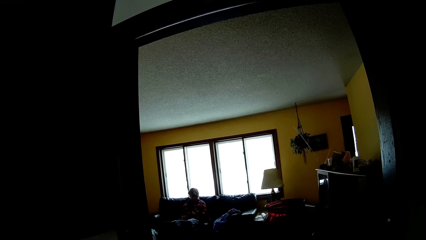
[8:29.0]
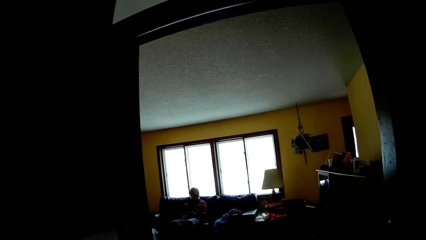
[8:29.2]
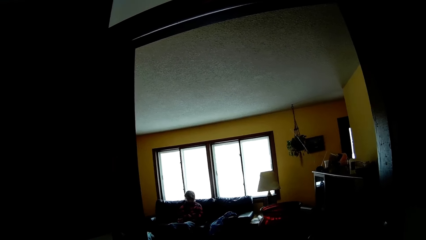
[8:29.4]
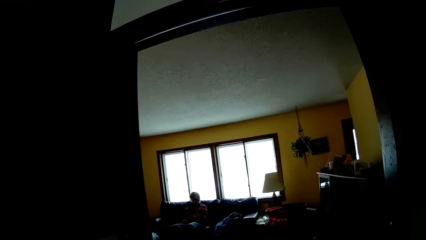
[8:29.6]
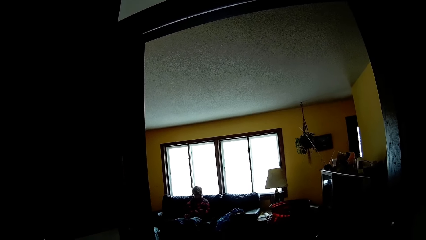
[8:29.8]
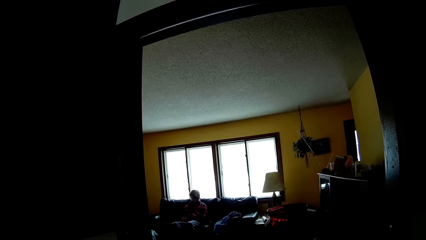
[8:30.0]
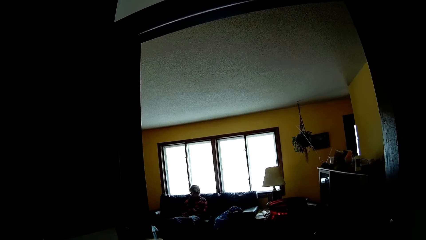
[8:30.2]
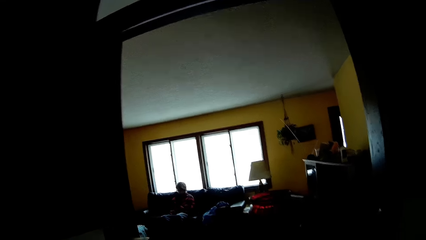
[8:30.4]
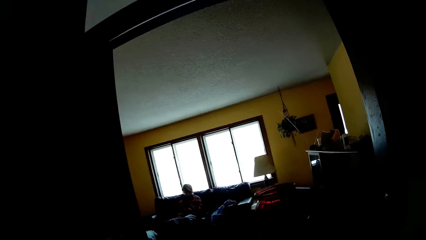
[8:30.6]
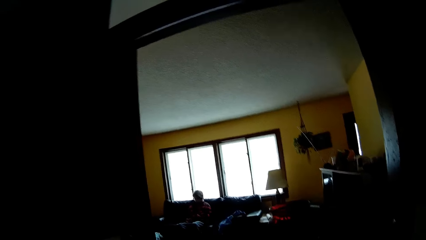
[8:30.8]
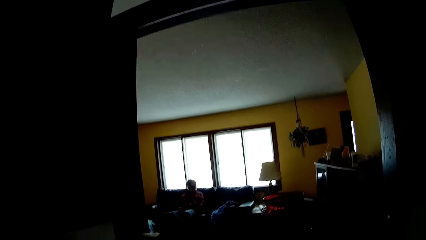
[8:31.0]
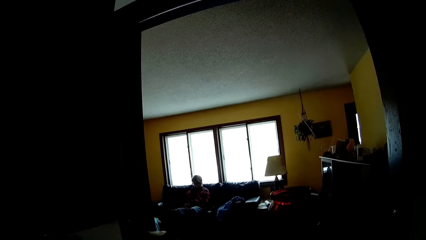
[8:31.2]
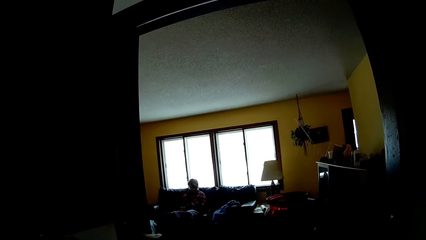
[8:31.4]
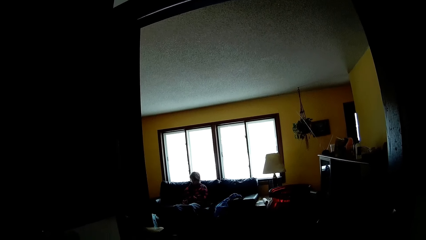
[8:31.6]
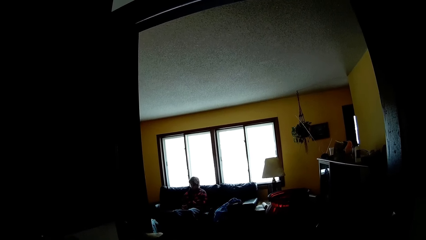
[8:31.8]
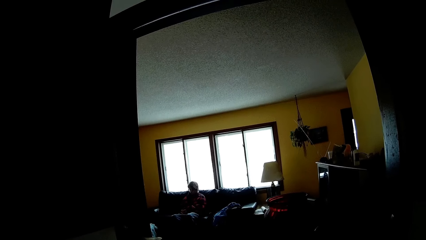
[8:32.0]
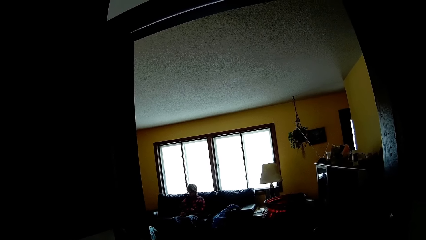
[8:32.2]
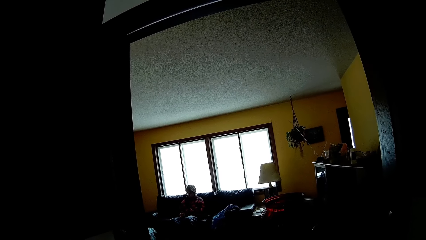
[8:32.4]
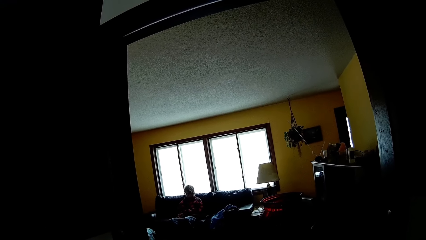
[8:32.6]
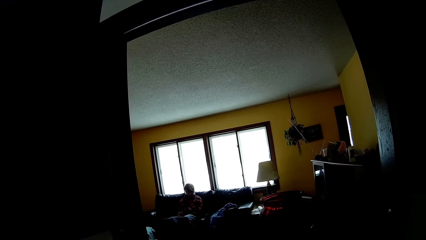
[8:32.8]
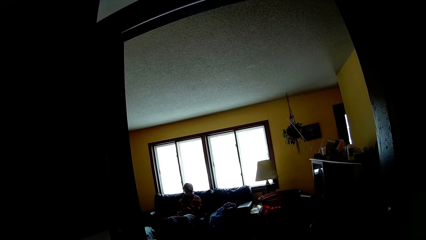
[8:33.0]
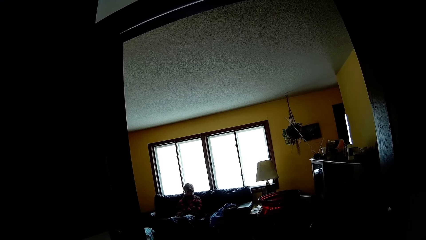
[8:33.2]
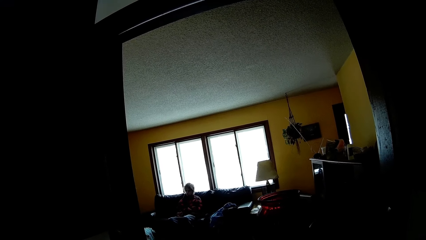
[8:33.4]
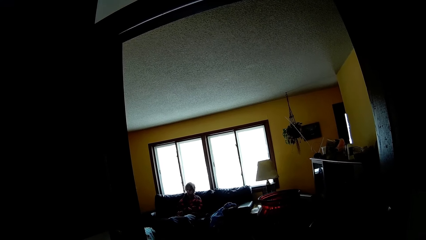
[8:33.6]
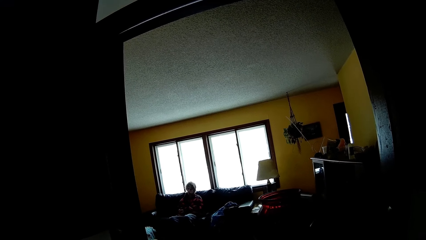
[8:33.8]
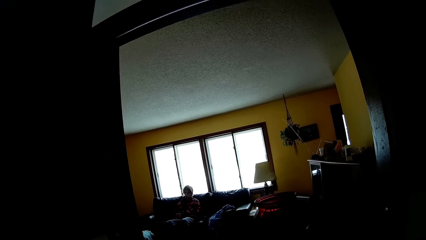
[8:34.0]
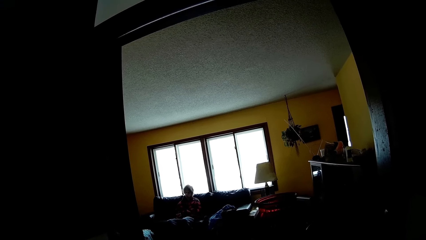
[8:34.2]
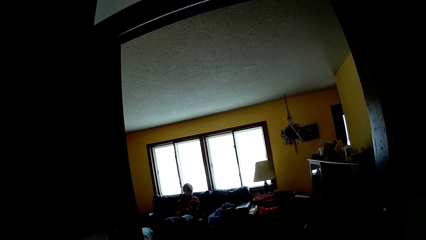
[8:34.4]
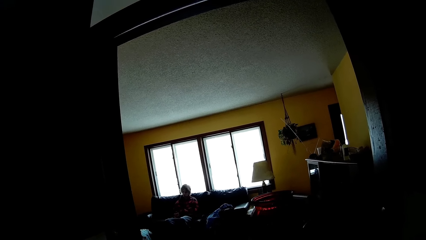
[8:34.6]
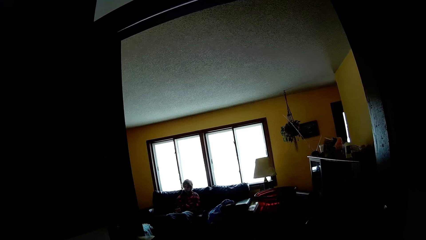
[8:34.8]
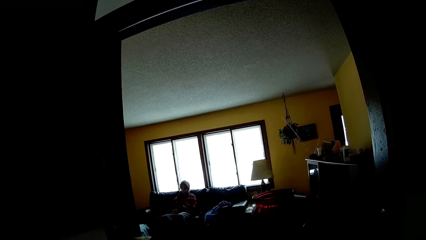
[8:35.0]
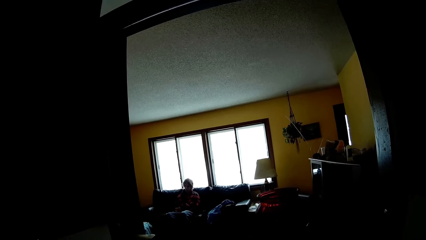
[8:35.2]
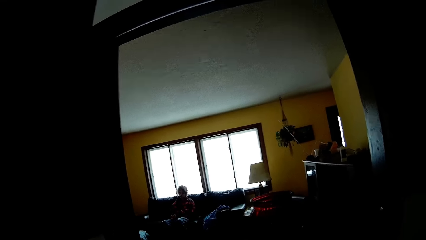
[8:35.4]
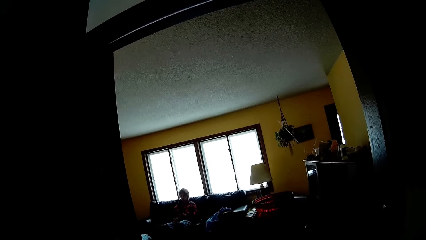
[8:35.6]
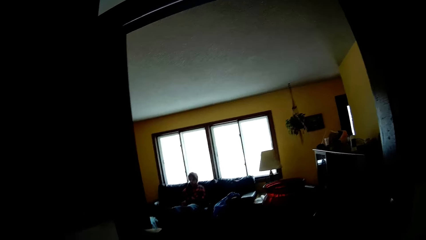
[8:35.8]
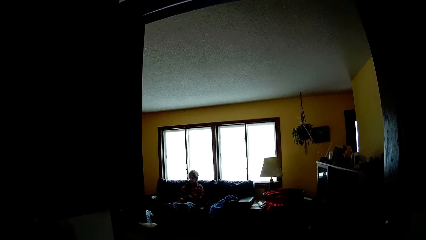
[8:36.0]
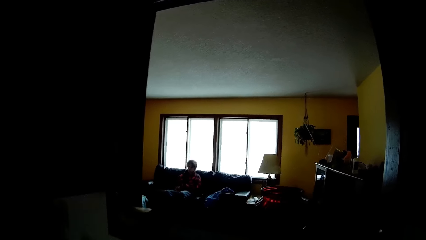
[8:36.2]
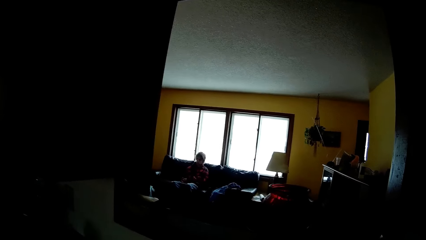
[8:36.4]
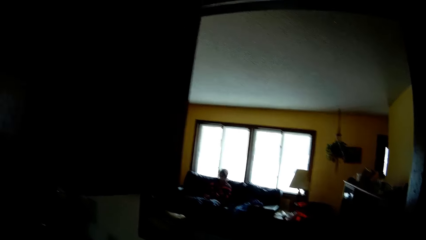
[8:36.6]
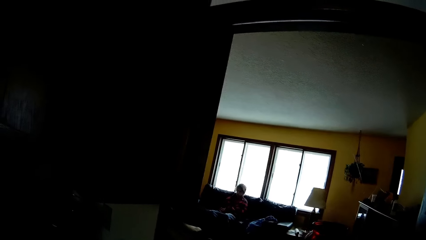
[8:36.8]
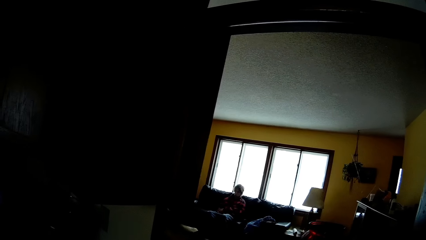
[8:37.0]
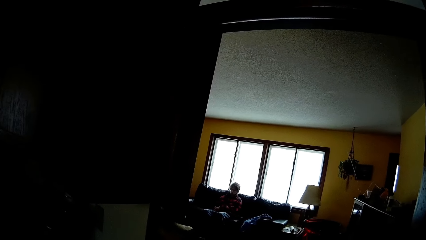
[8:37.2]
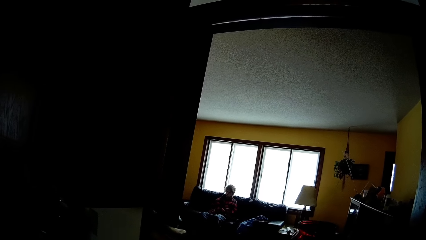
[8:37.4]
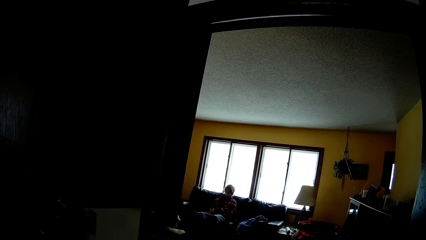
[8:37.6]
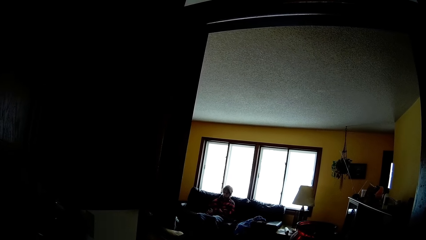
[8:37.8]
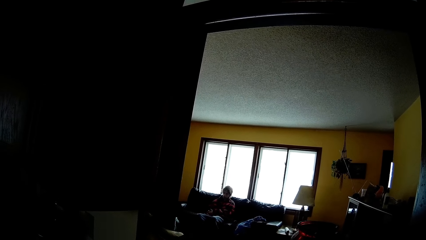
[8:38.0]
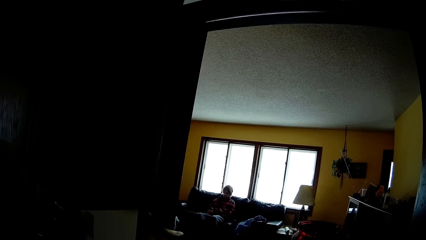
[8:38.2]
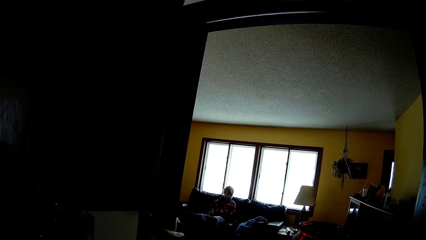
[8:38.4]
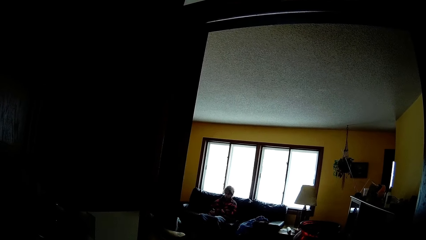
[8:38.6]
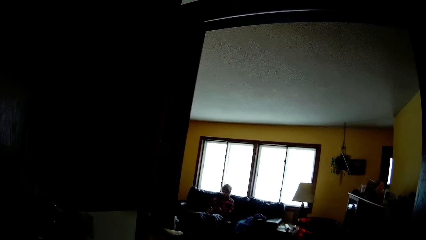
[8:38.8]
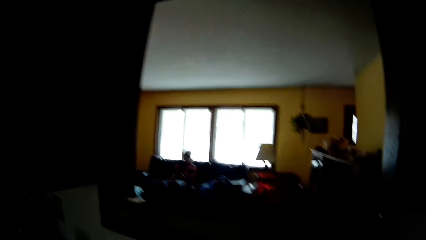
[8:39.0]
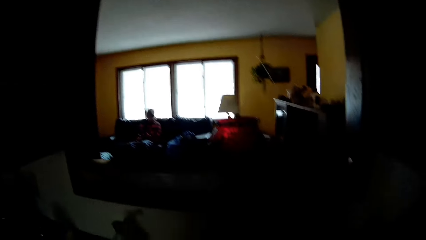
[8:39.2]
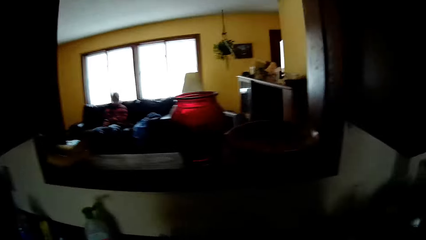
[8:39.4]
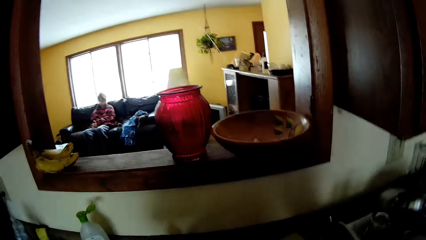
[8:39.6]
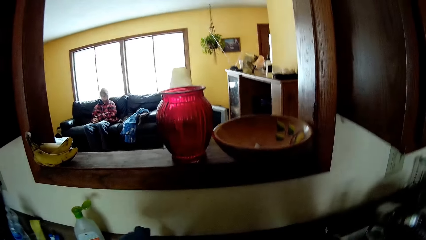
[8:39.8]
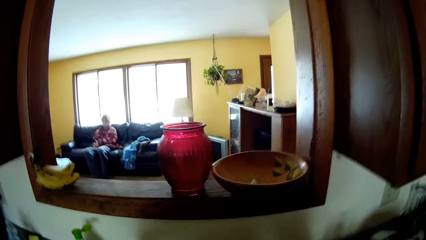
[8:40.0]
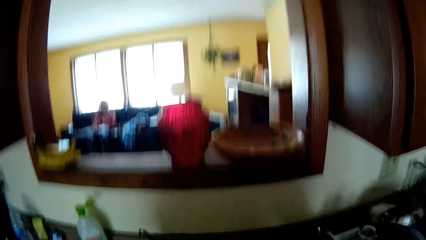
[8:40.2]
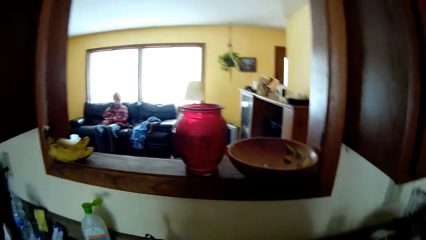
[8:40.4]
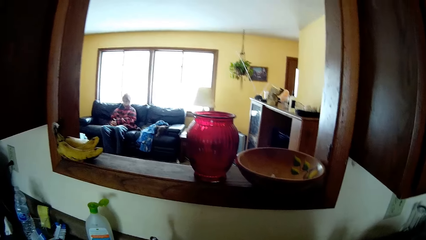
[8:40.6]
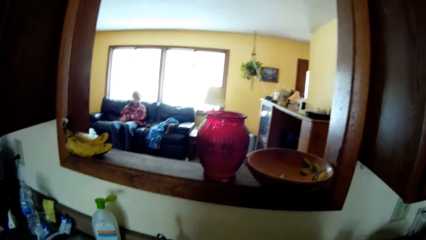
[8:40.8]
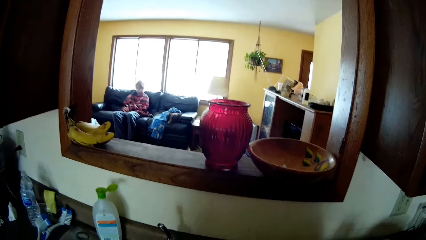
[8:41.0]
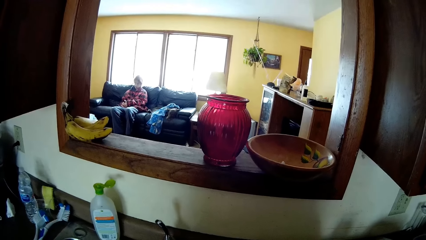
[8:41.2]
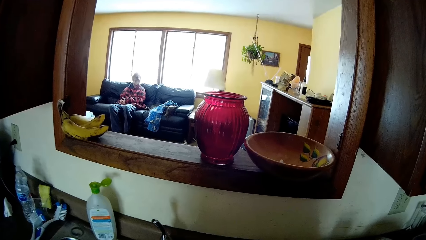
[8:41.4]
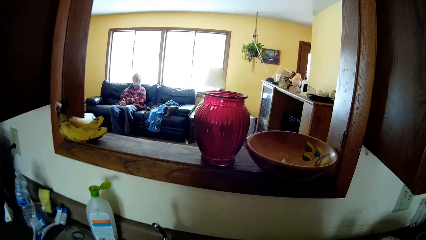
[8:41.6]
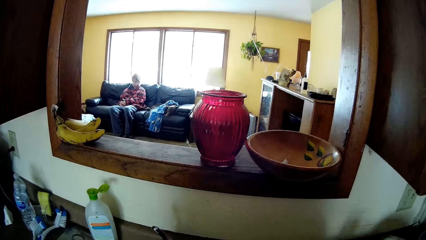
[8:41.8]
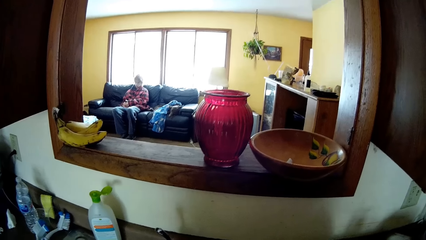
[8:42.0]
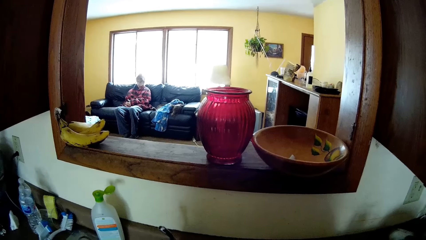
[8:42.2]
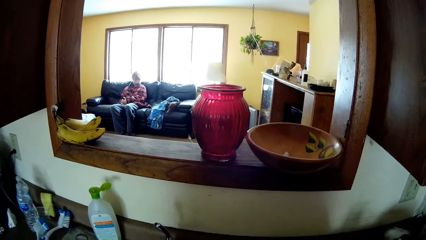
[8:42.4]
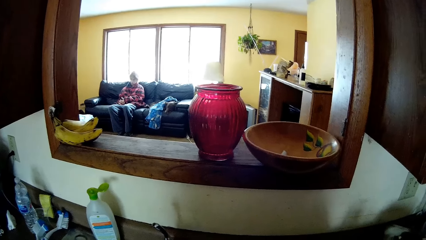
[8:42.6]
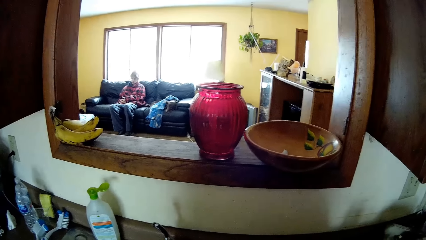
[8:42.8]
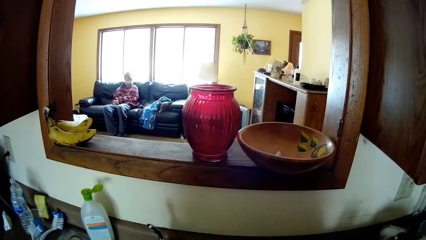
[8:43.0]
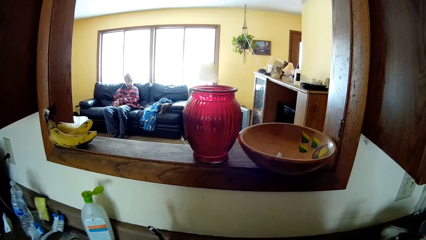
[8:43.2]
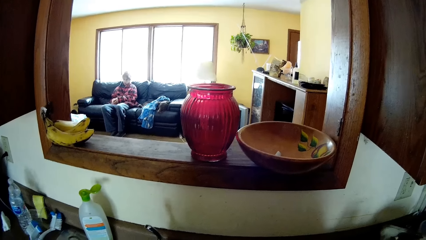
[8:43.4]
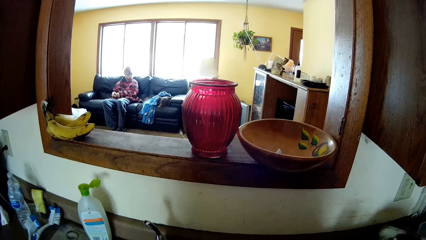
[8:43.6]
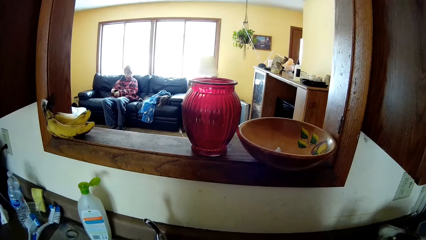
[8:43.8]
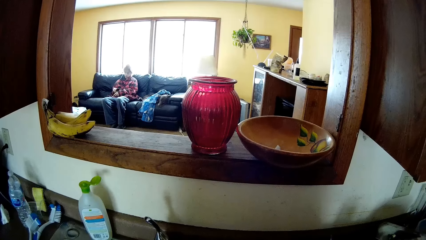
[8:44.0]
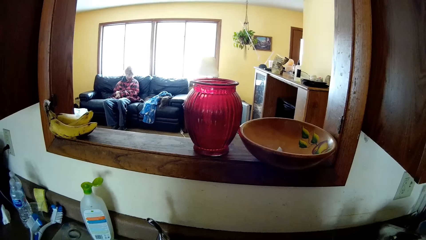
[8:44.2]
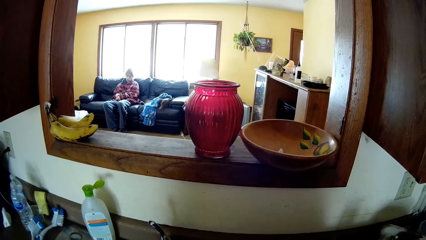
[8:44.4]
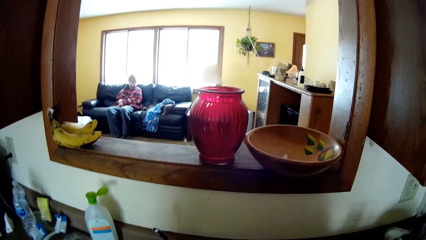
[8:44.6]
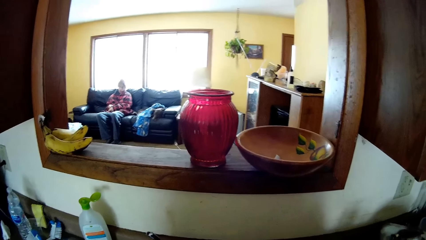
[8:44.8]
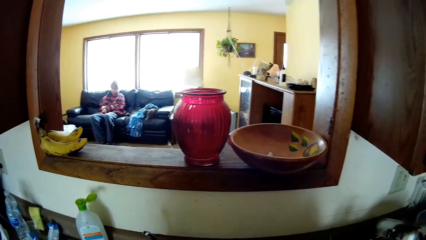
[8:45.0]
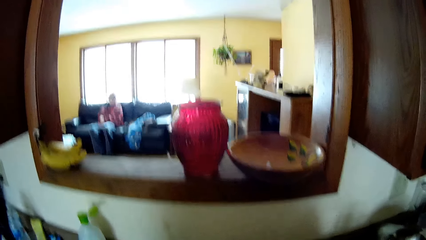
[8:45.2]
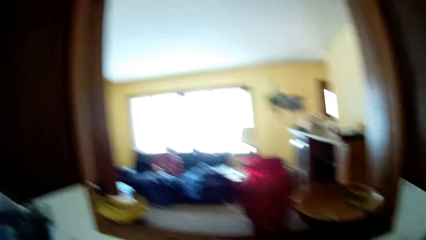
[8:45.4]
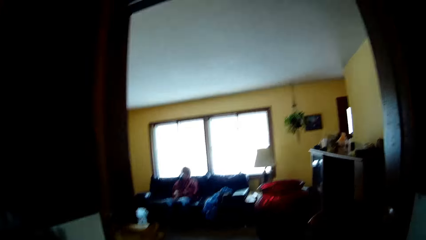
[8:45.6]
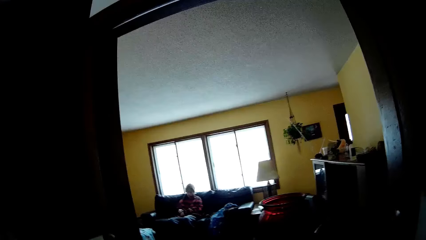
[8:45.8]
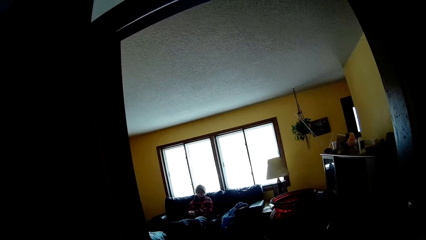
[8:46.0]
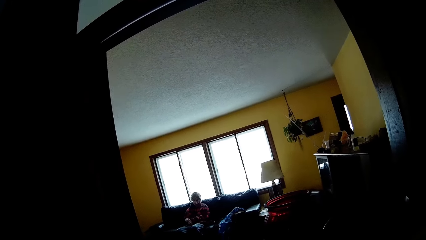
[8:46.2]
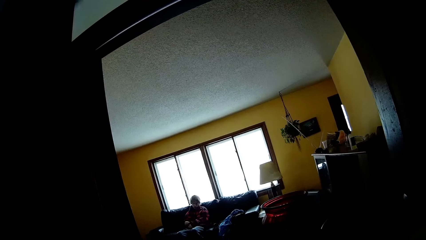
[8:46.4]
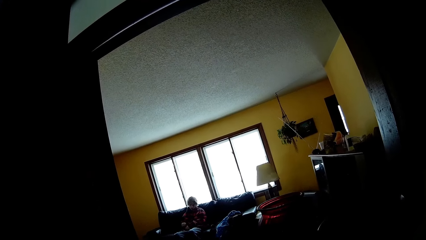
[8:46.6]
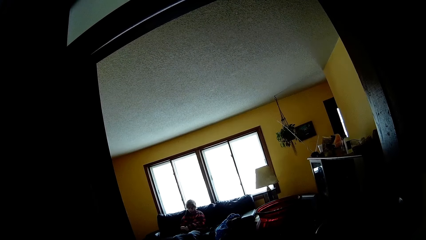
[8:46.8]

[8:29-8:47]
The camera wearer looks around. A man moves his hand.
